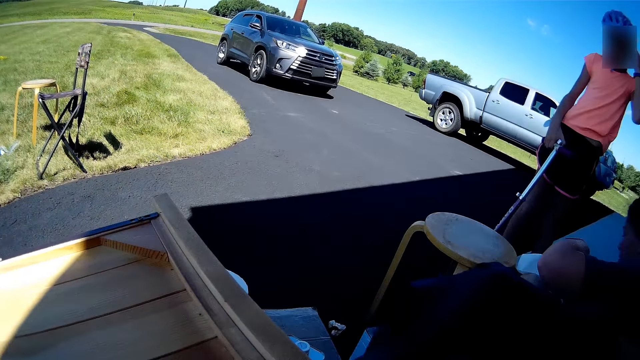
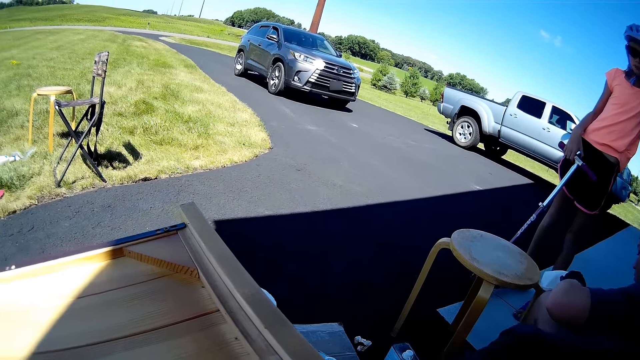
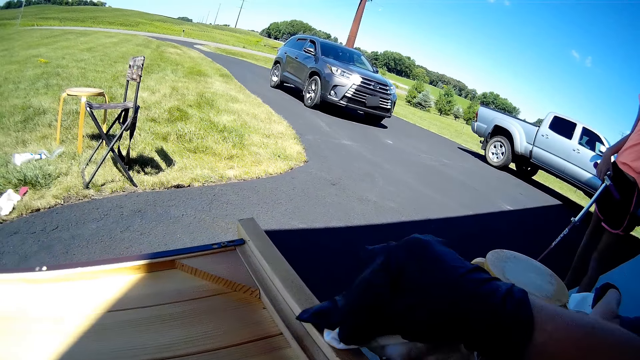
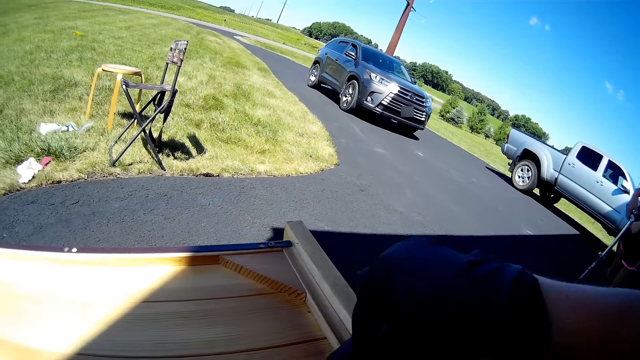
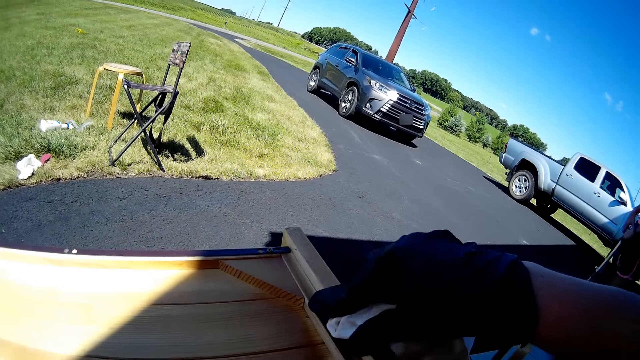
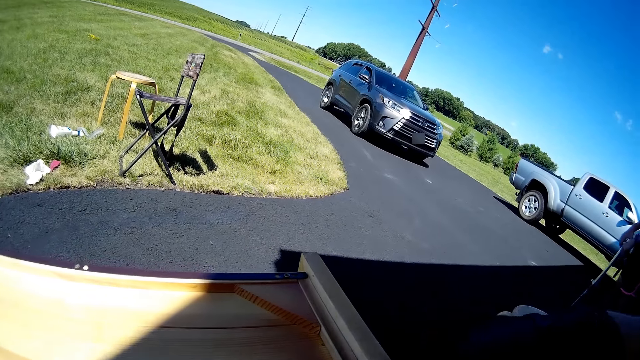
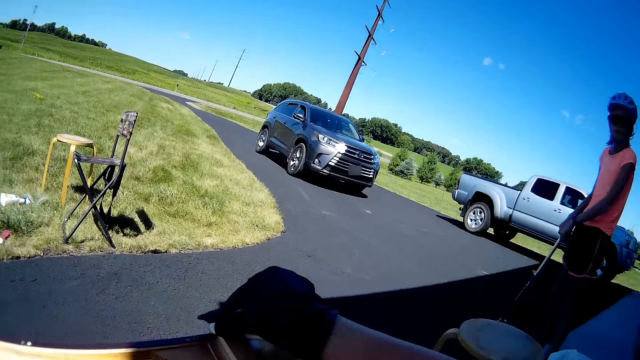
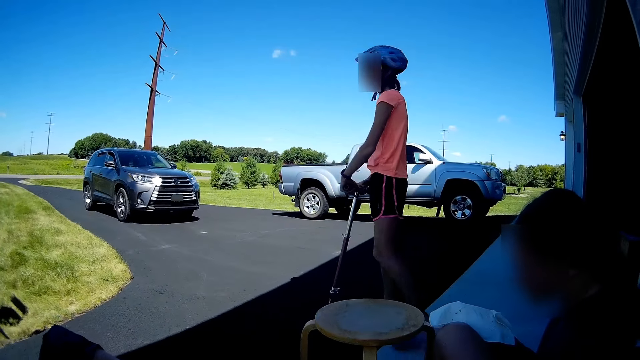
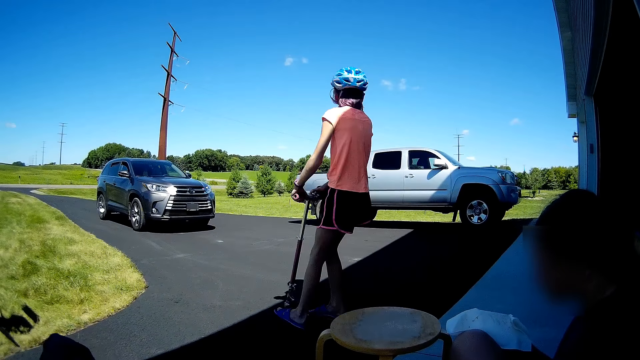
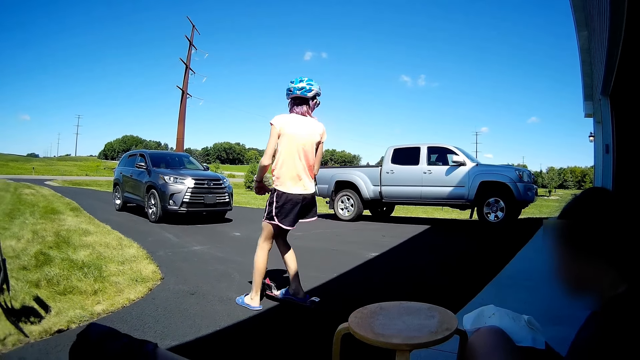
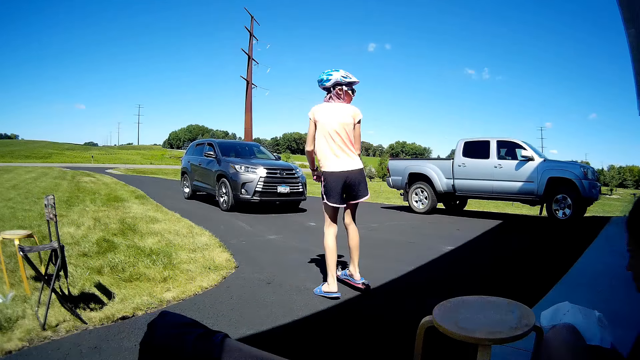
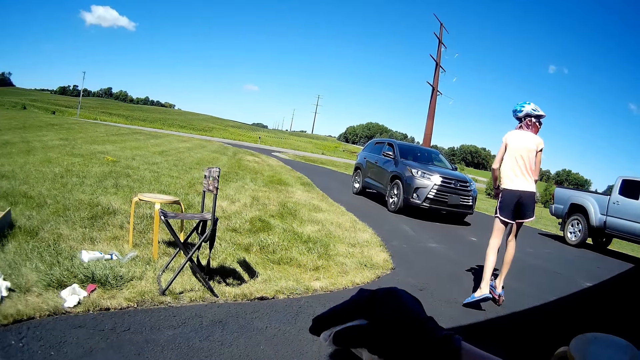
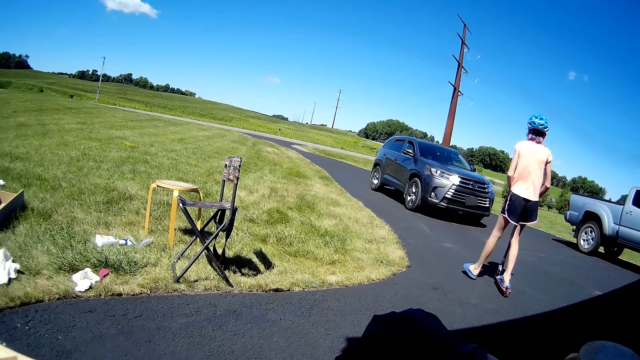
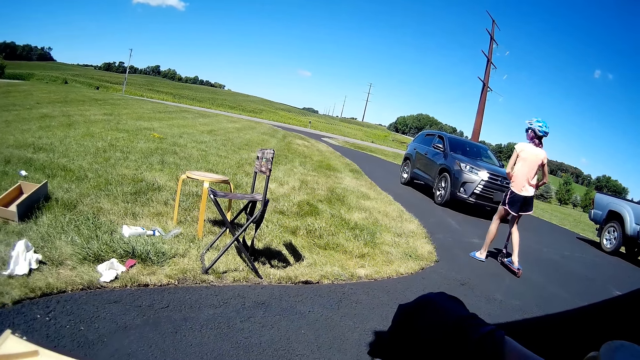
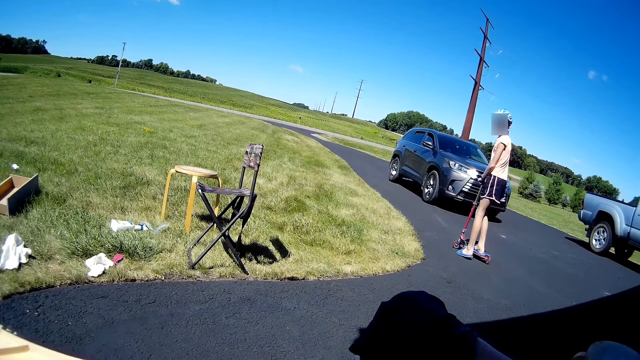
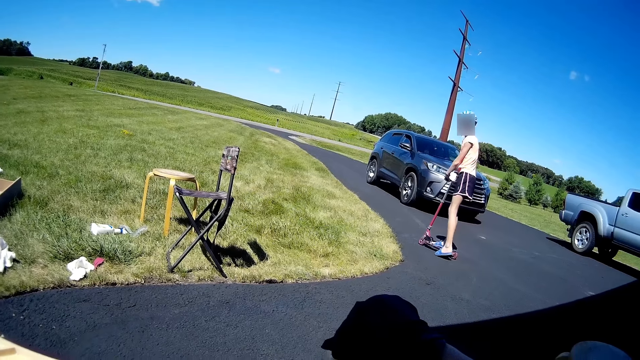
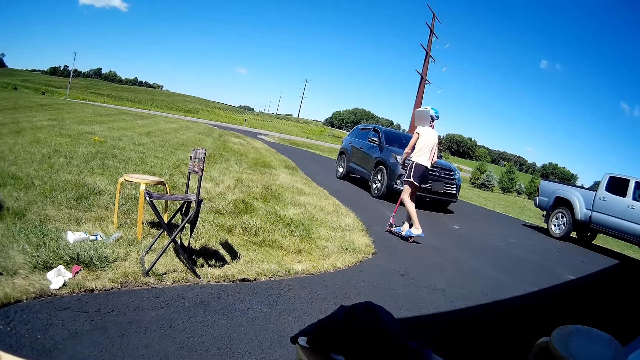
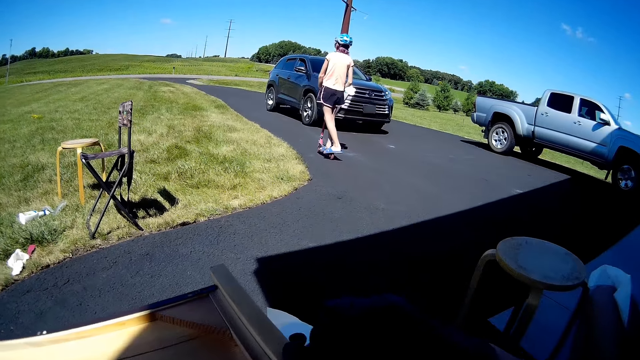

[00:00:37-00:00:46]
The camera wearer applies paint oil to the furniture with a wiping cloth. A girl rides a scooter. A lady holds a fabric. The camera wearer wipes the wooden stand with the fabric.

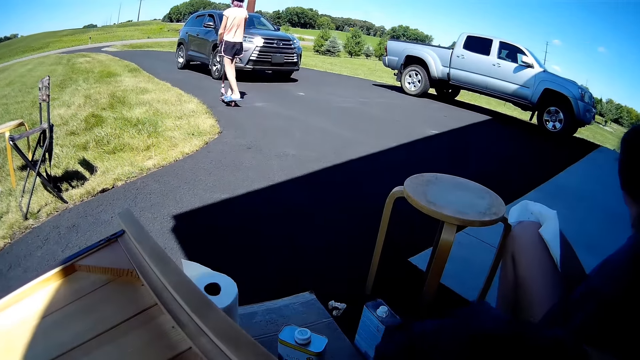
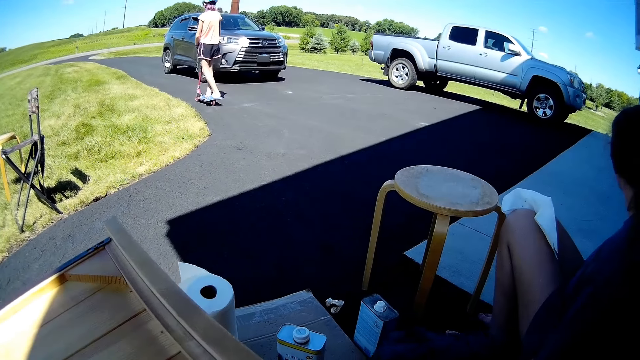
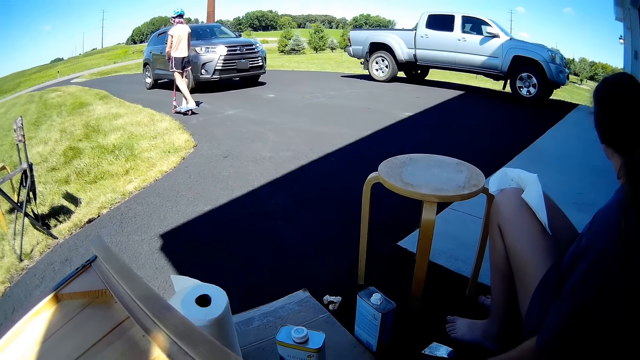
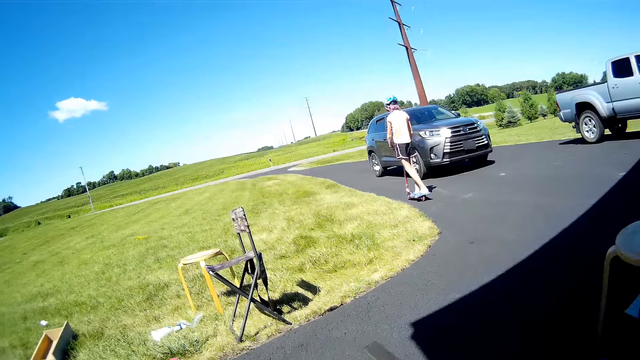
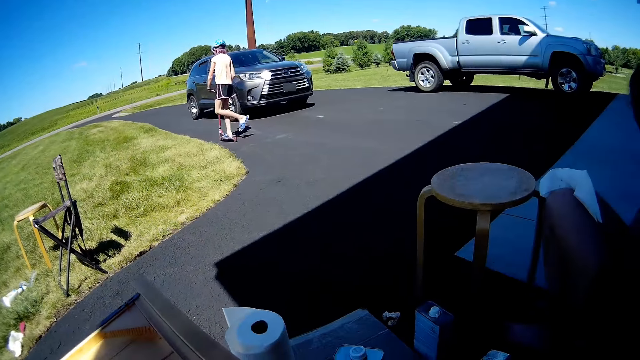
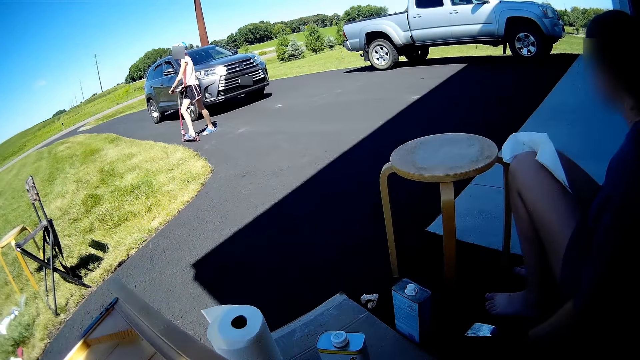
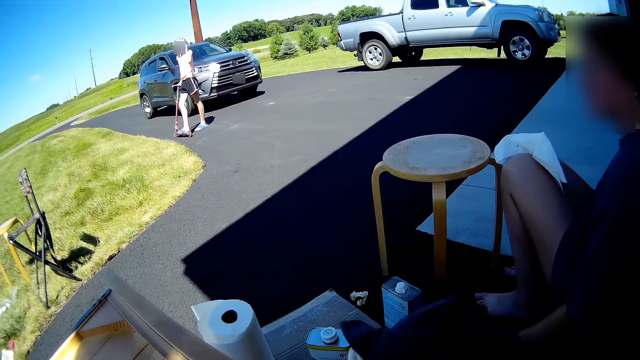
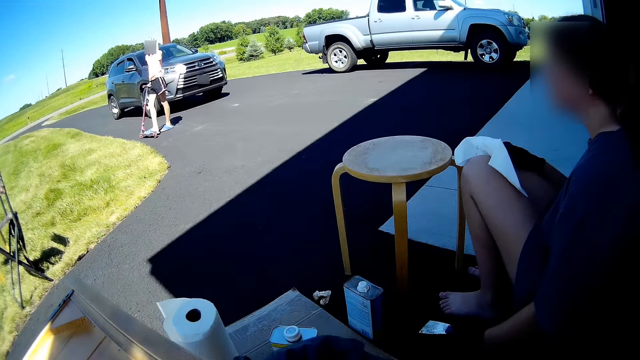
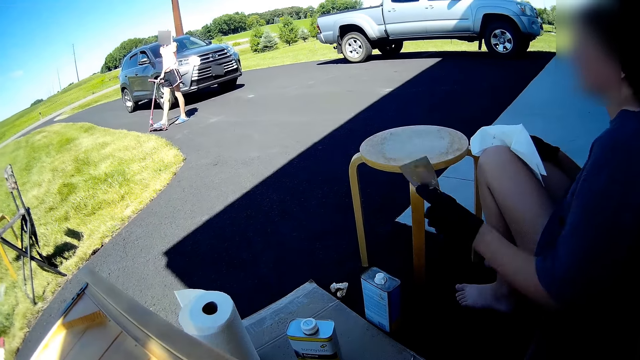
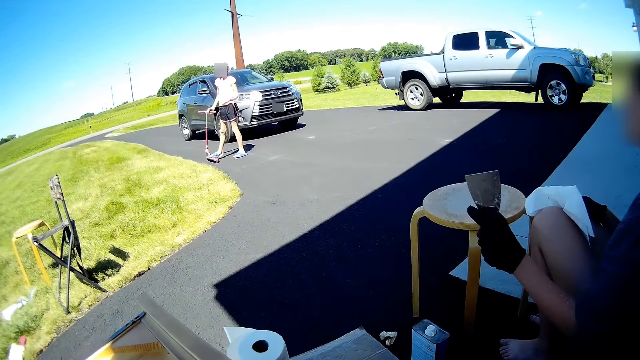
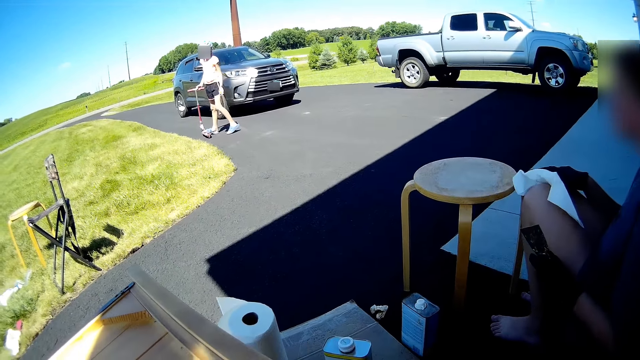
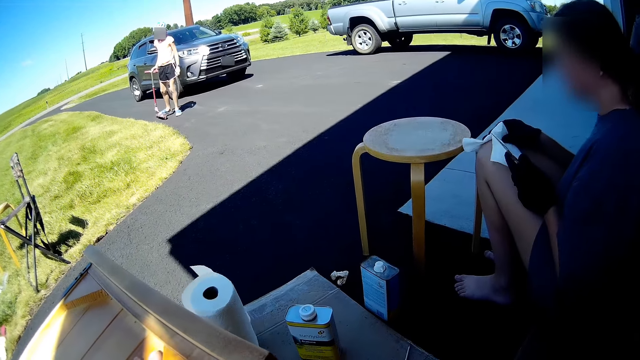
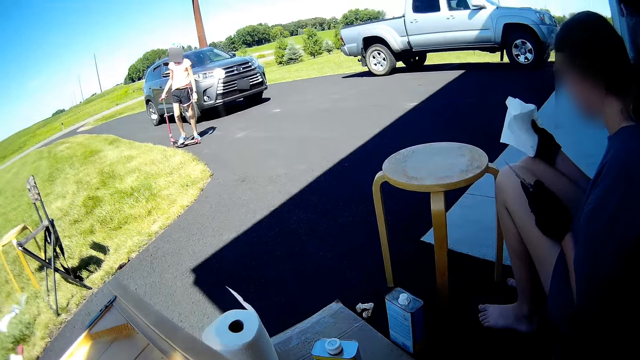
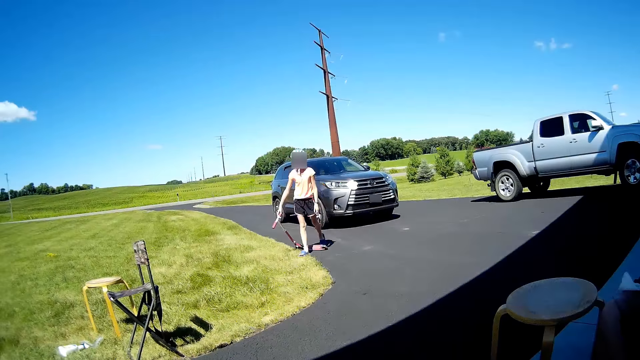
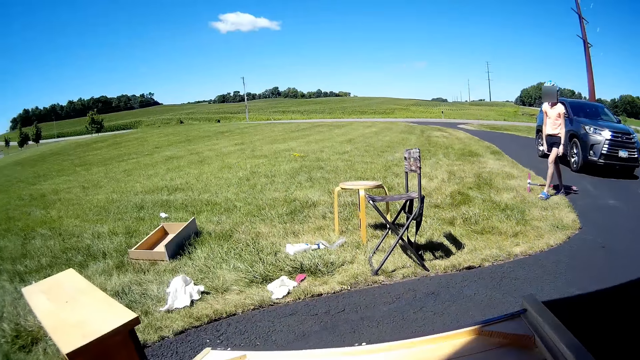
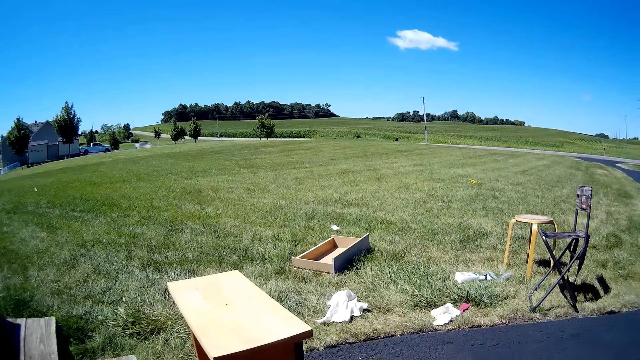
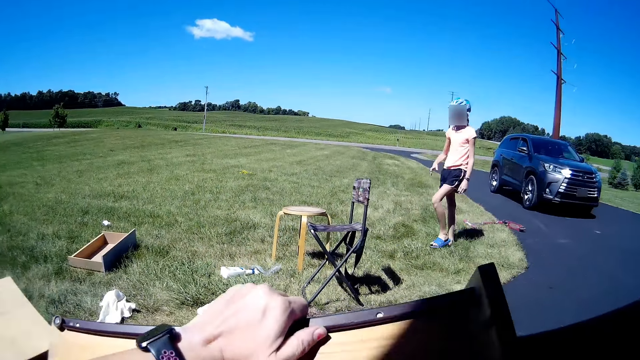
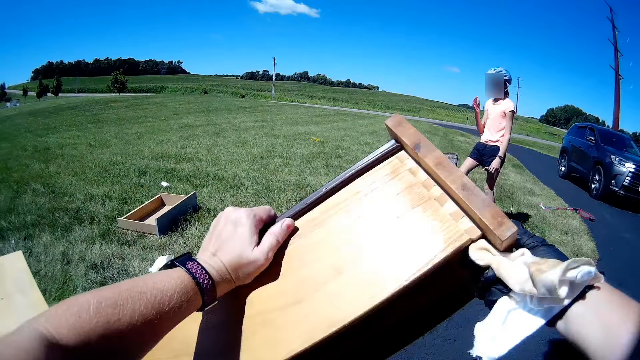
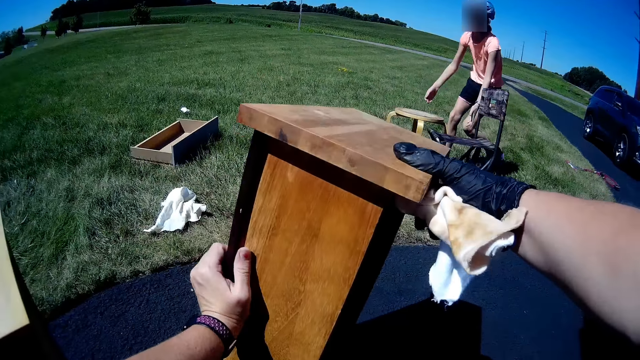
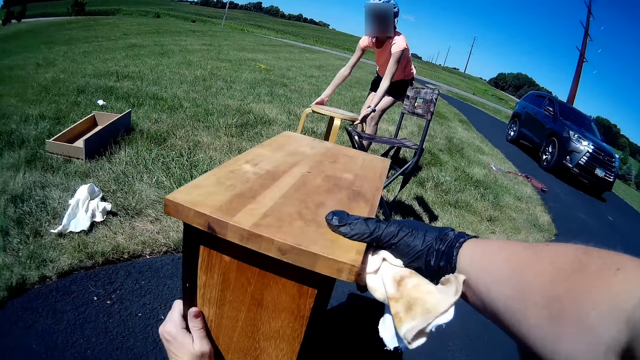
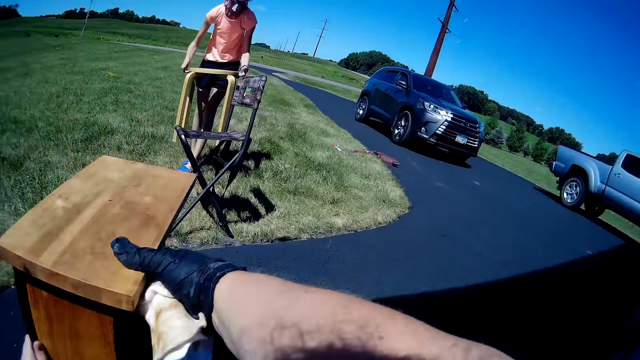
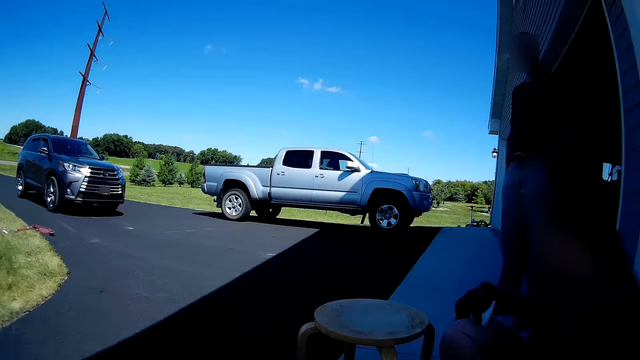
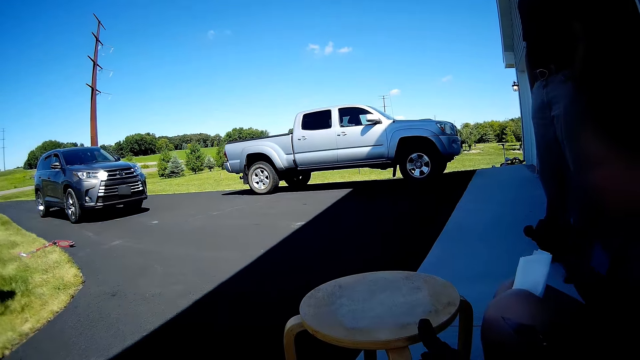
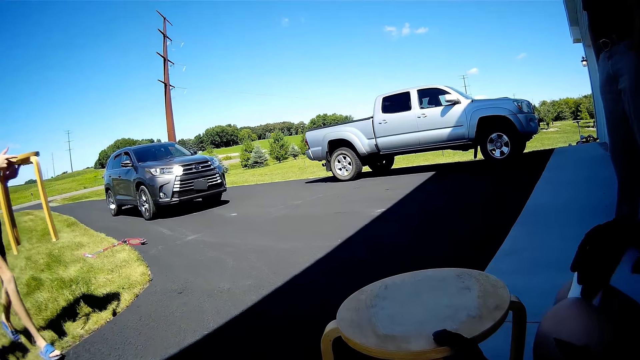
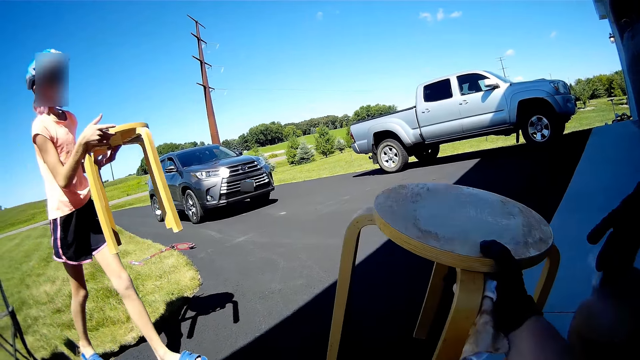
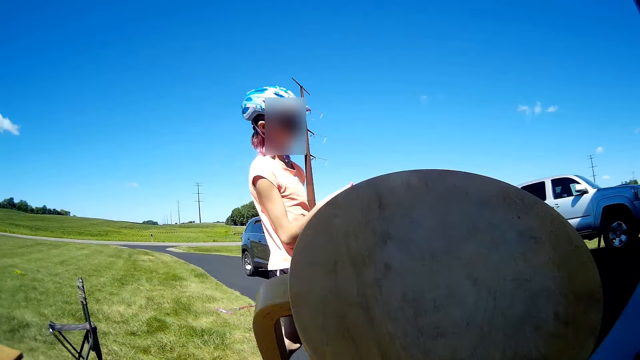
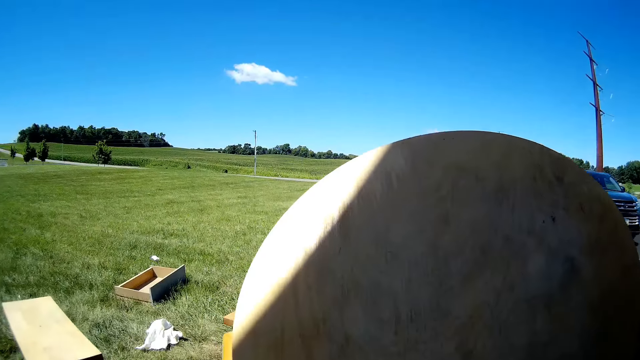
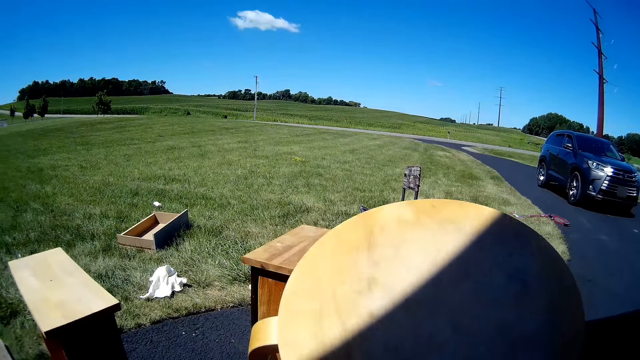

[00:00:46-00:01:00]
A lady sits on the floor. She stretches a hand and picks a paper towel between her knees. A girl walks around the compound. She picks up the stool with hands. The camera wearer moves the wooden frame. They hold a furniture with hands and put down the furniture with hands. The lady sits on the floor. A man stands at the door. The camera wearer picks up the stool with a hand. The girl walks around the compound.
